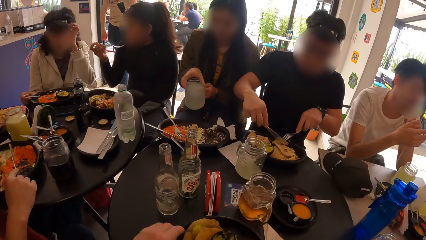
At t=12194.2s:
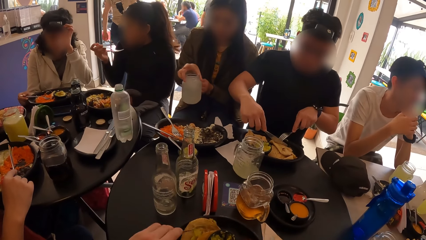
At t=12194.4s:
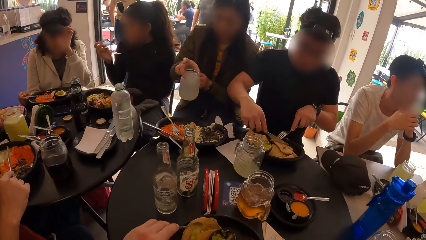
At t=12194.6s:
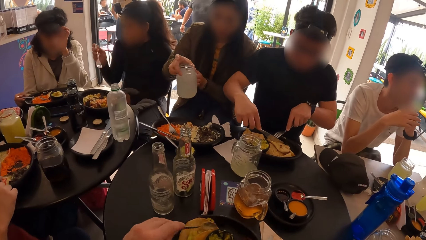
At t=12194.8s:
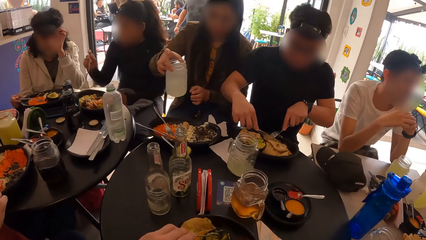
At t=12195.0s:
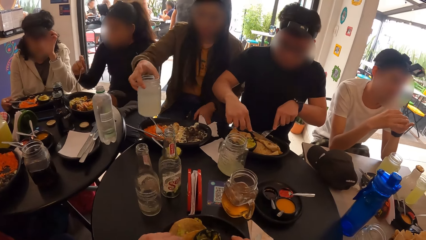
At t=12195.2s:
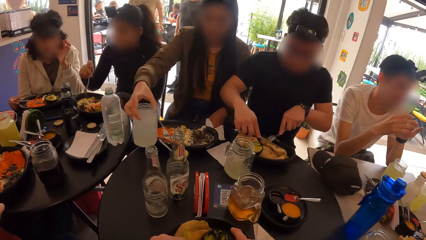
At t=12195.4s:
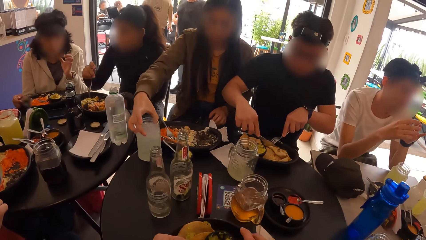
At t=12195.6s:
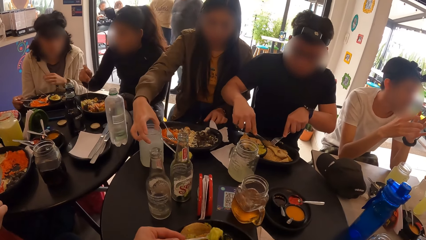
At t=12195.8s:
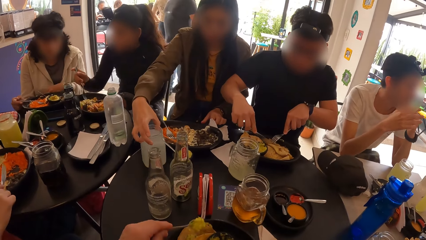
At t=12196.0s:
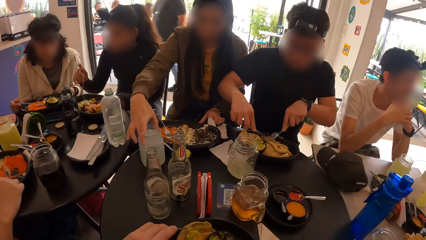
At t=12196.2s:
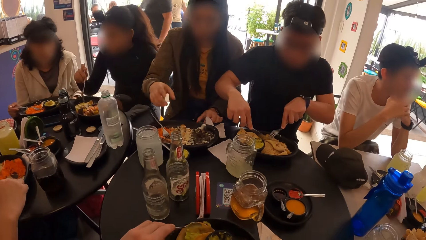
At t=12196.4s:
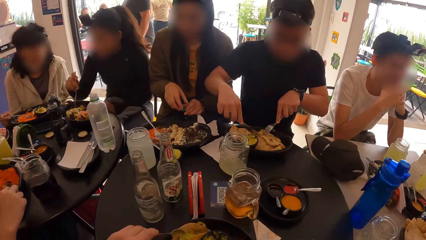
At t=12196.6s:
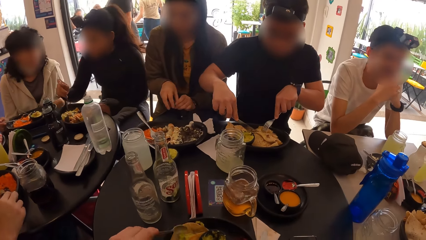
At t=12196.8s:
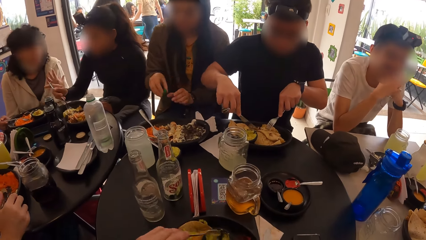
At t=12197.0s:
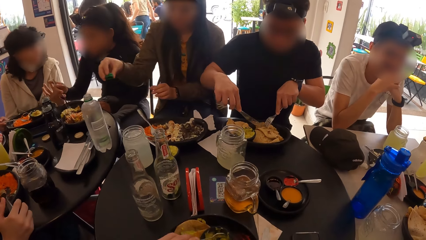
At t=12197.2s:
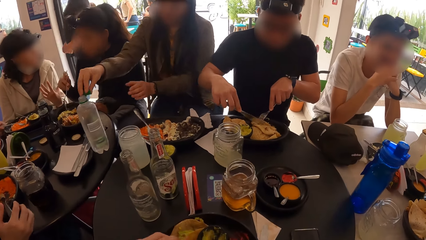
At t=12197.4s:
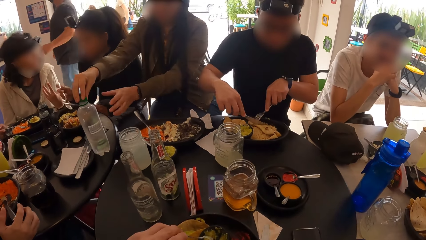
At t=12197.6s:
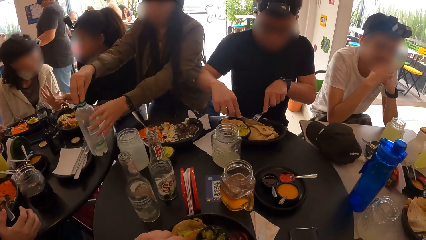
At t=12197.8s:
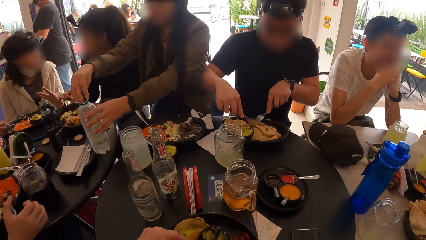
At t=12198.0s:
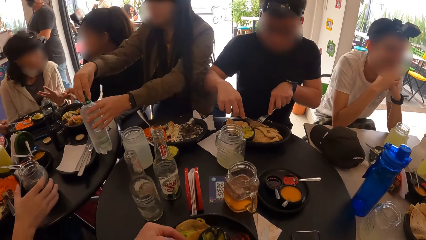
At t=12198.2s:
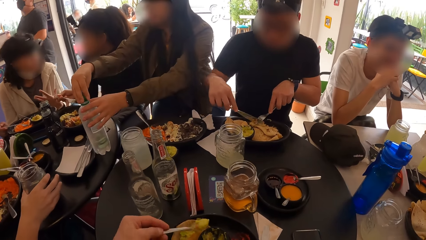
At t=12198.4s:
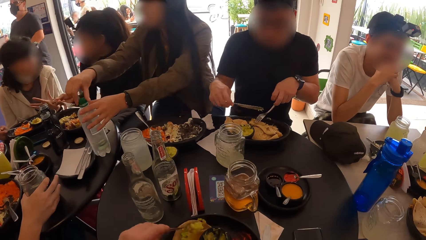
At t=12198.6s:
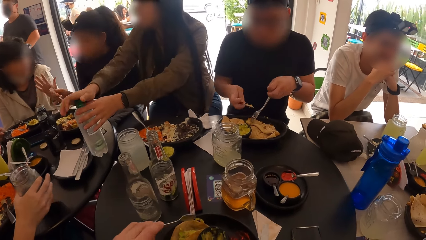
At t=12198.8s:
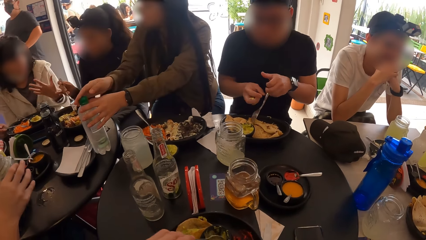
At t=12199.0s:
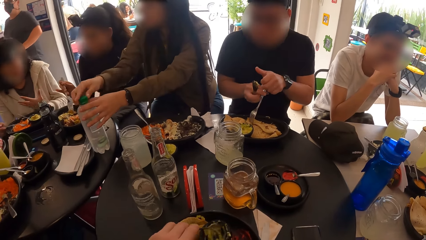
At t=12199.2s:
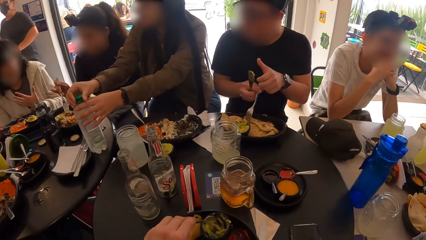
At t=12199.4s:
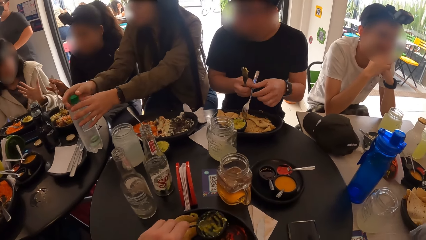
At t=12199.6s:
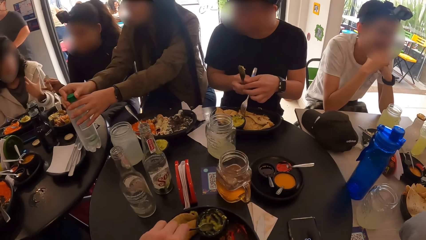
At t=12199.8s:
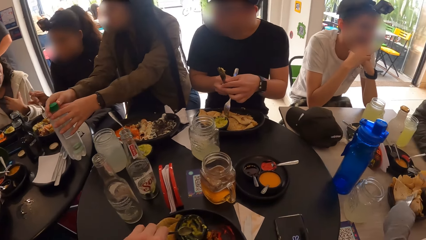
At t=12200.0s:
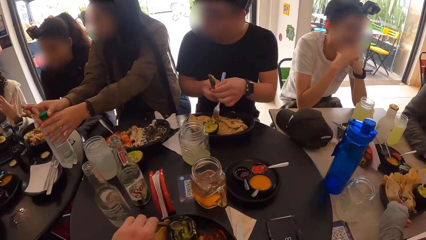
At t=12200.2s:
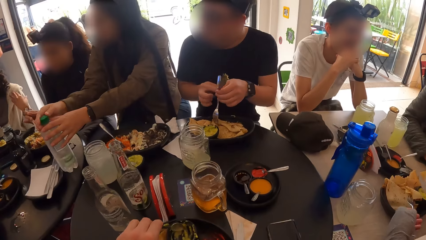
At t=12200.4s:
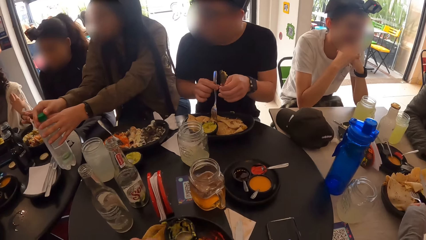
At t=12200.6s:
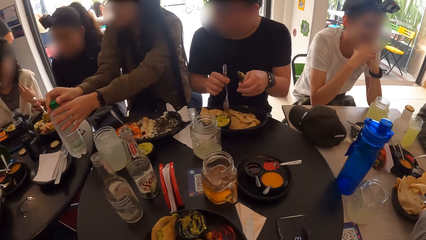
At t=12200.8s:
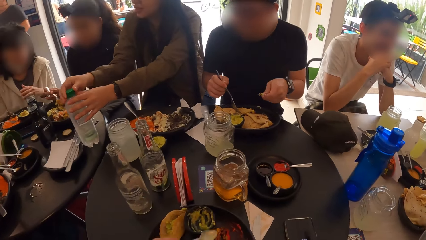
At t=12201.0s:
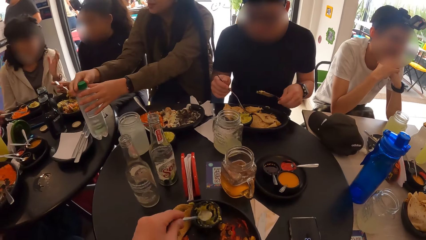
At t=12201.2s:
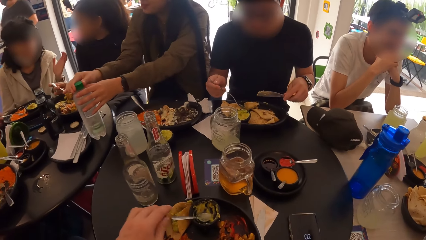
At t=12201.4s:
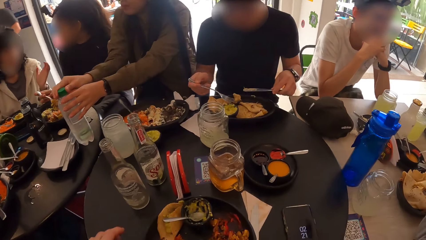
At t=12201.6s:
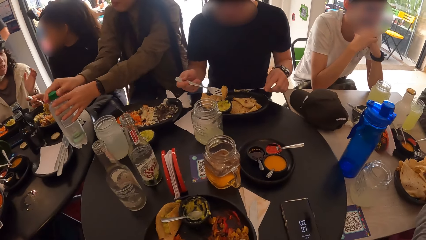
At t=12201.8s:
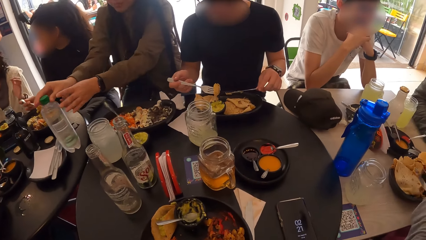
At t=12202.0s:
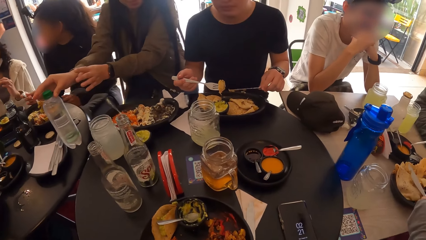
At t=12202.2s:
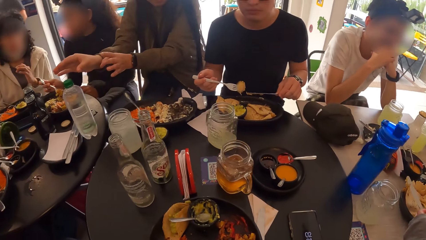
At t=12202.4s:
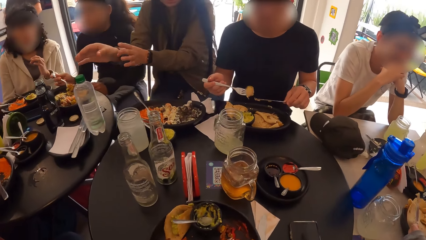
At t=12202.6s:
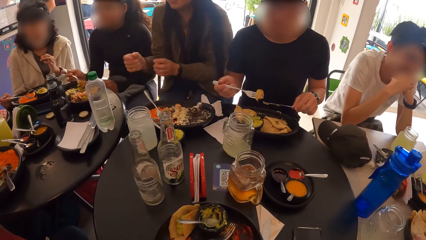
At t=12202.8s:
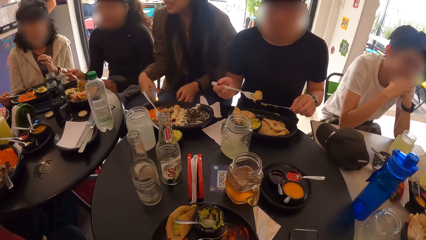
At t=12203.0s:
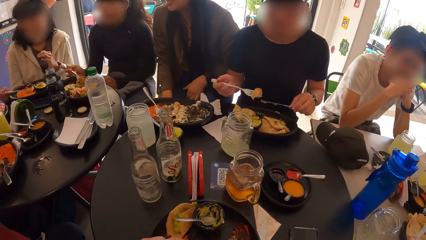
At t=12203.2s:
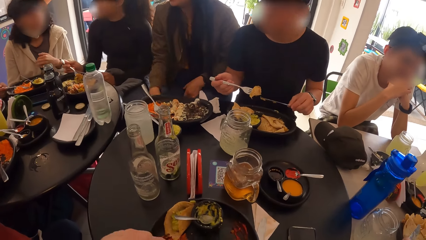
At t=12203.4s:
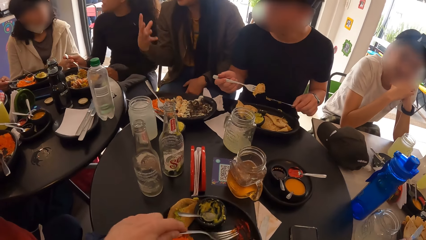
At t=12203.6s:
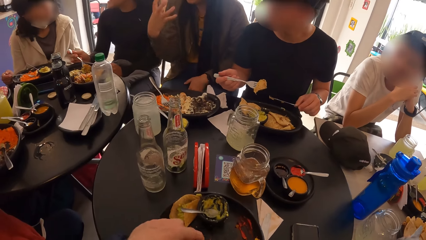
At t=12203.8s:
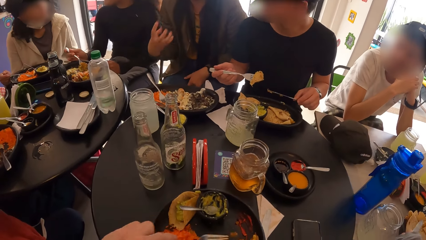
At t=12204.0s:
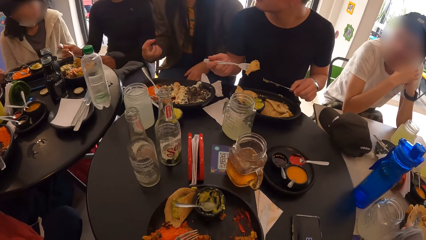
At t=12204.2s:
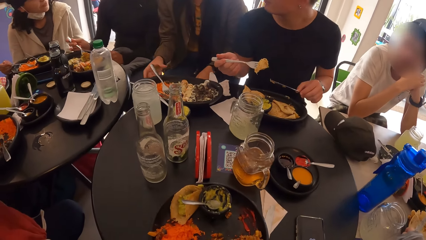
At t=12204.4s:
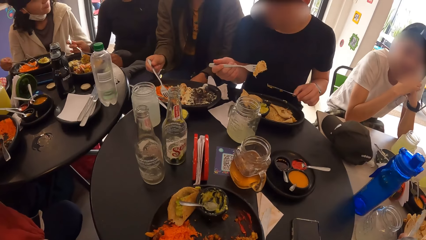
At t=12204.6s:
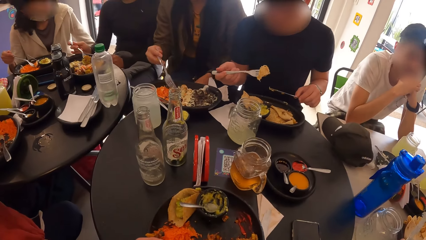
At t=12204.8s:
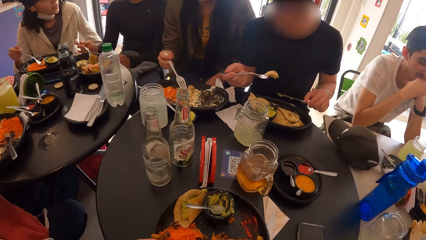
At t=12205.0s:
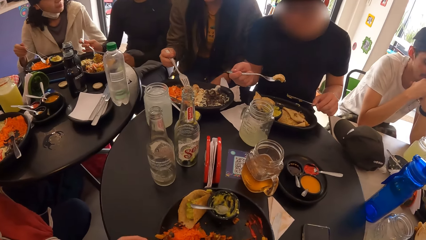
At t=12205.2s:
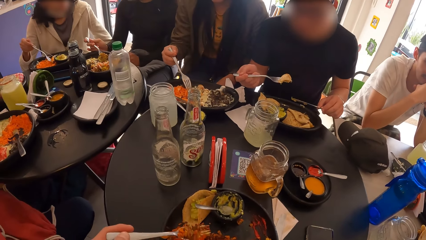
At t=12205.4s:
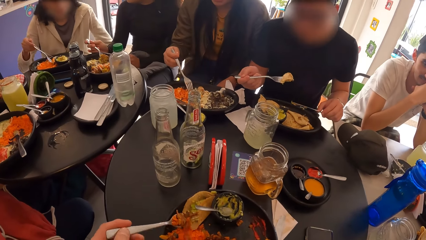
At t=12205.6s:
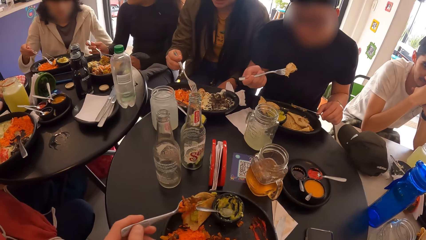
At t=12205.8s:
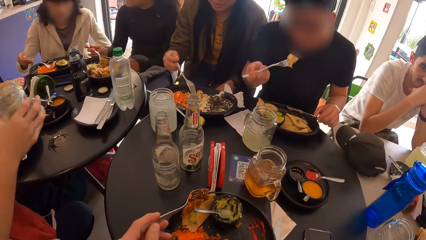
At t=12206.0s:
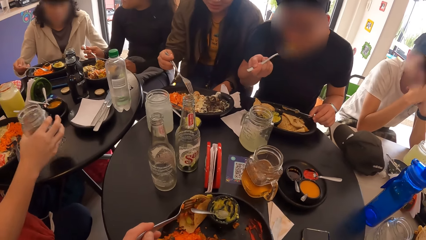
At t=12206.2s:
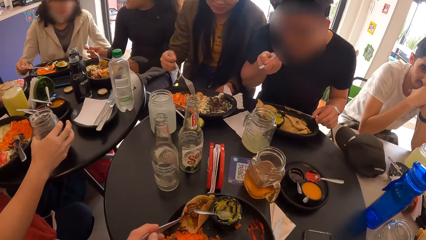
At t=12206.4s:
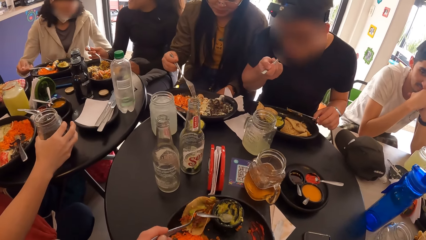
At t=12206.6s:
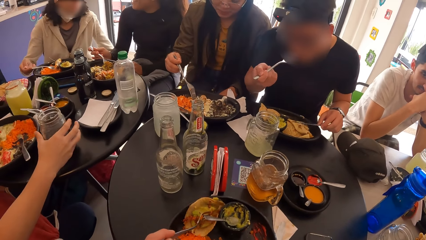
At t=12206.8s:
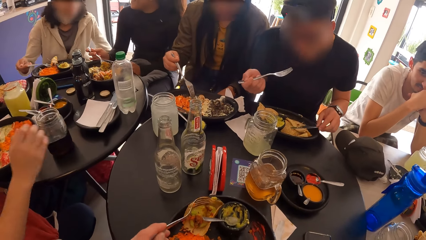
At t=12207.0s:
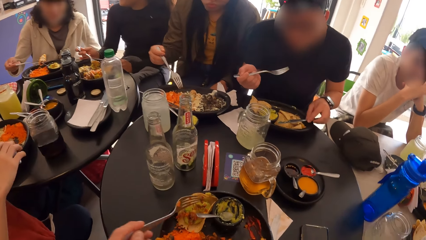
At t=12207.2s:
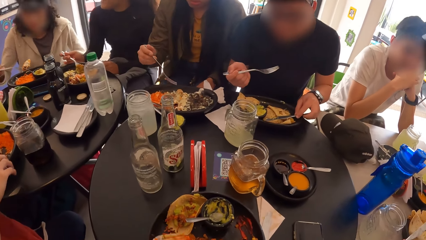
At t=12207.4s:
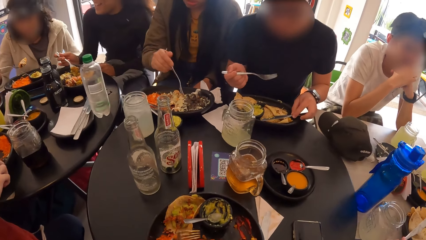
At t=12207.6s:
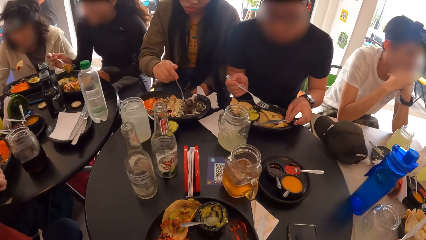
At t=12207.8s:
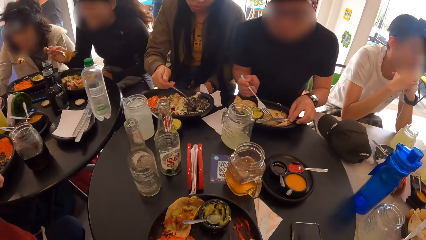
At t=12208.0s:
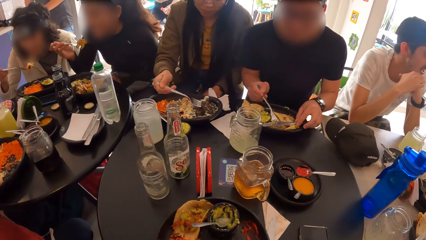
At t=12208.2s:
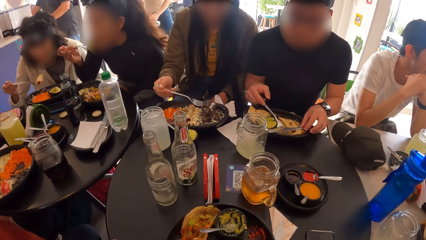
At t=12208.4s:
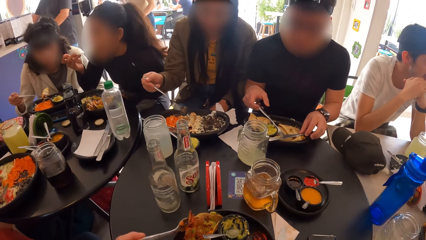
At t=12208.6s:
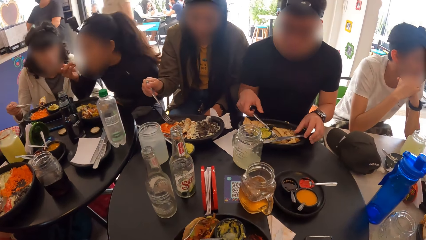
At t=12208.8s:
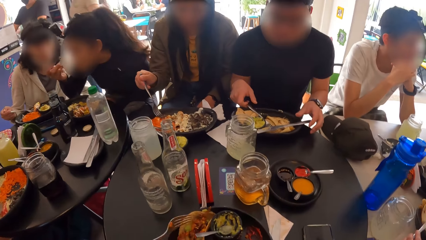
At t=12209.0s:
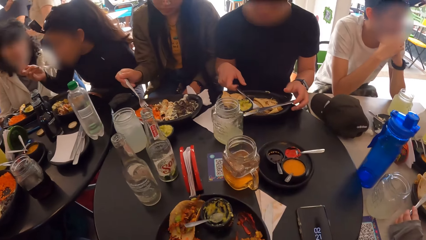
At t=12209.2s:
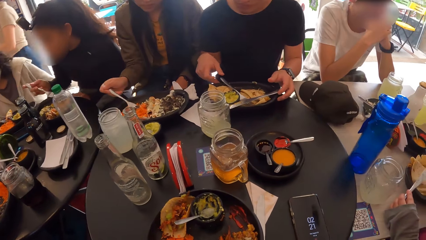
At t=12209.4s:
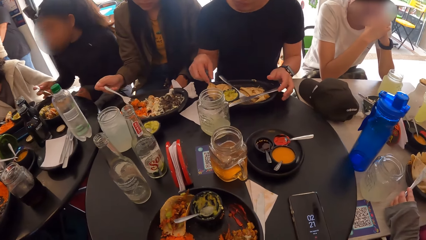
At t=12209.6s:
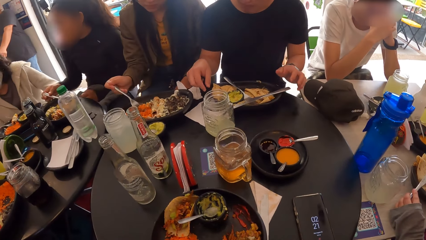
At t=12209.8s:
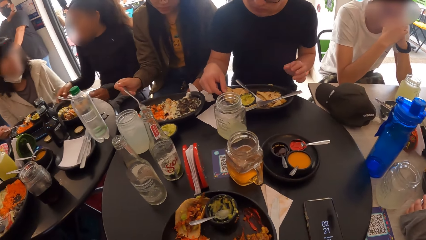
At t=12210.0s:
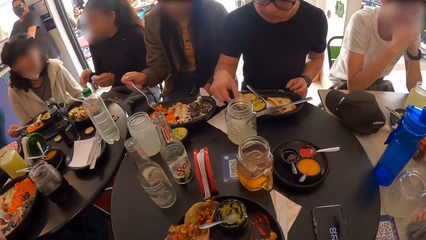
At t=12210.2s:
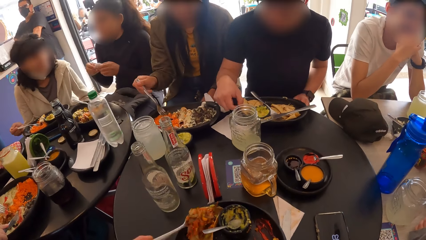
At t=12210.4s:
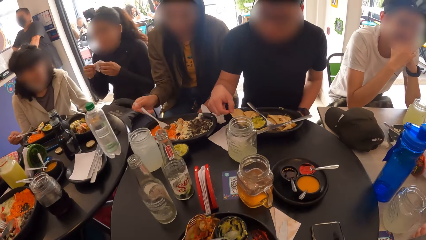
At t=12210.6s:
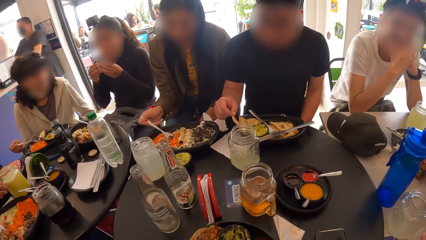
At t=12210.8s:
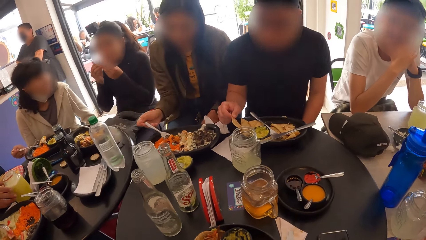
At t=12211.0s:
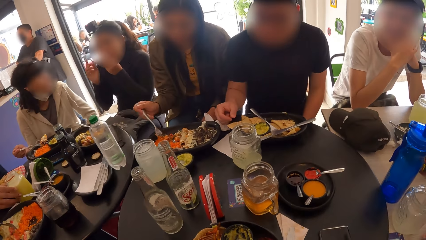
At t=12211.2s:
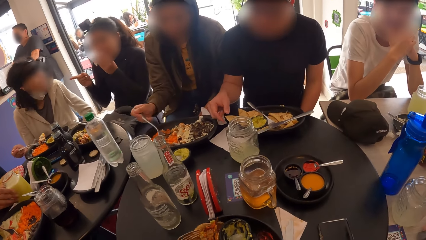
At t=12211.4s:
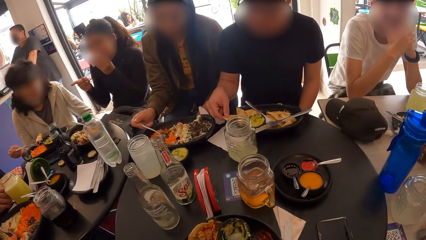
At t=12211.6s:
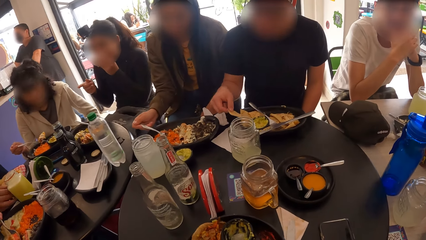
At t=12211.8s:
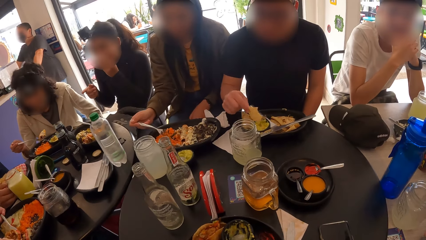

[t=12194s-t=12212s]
A woman holds the cup with both hands. The camera wearer puts food into a flour wrap. Another woman eats with the fork in her right hand. The first woman drops the cup on the table, covers the bottle with a cover in her left hand and holds the bottle with her left hand. The camera wearer drops the spoon in a bowl from his left hand. A man eats with a fork in his right hand. The camera wearer moves food on a plate. The first woman picks a fork. A third woman holds a fork in her right hand. A fourth woman drops the cup on the table from her right hand. The third woman eats food with the fork in her right hand. The second woman eats food with the fork in her right hand. The camera wearer moves food into the flour wrap. The man picks food with his right hand. The first woman mixes food in her plate with the fork in her right hand. The second woman wipes her mouth with a tissue in both hands.
